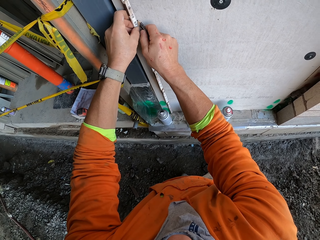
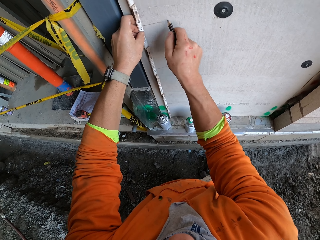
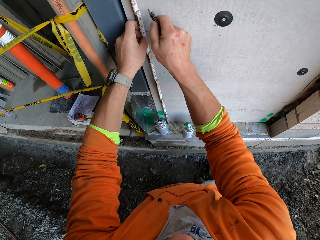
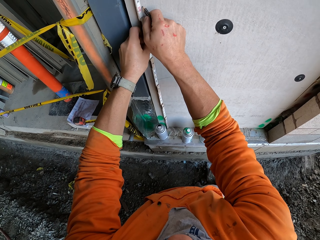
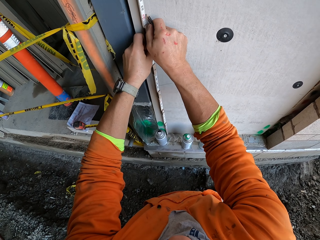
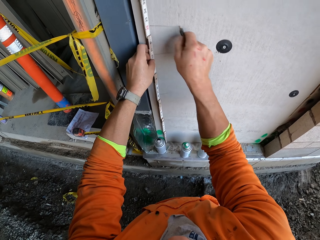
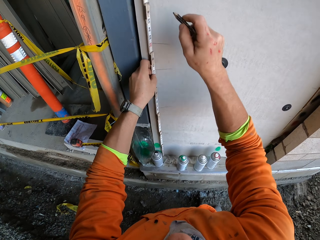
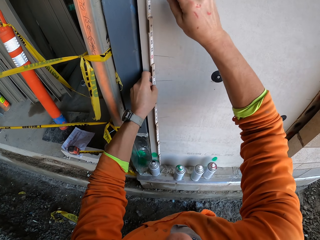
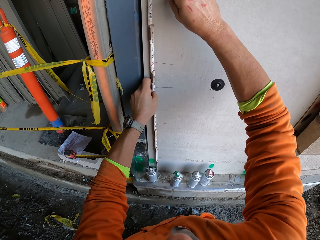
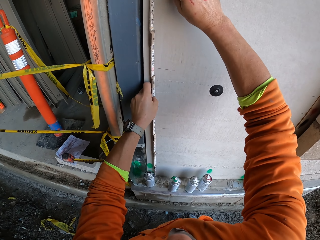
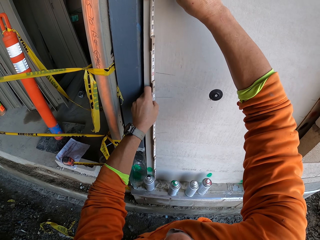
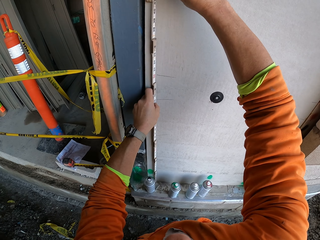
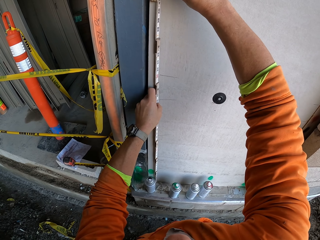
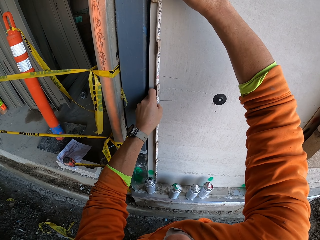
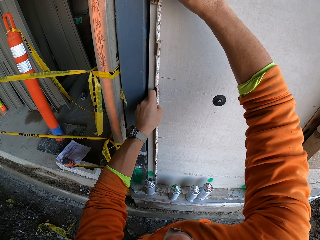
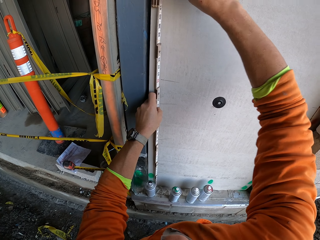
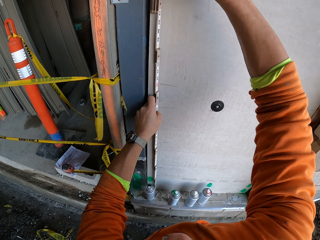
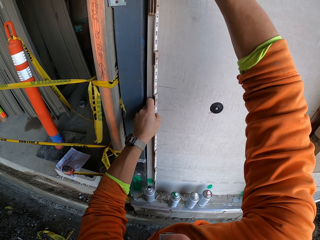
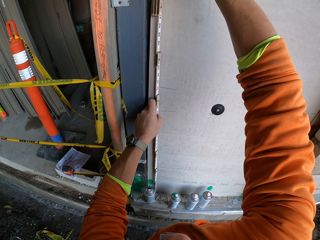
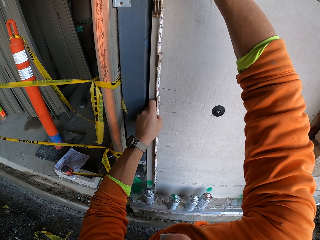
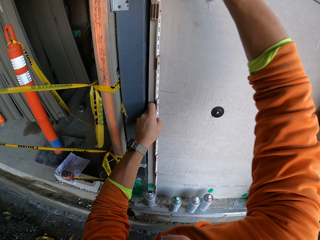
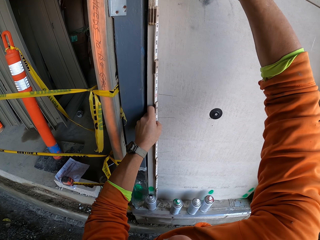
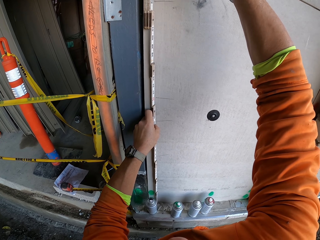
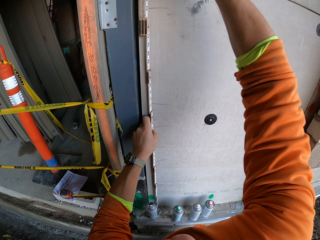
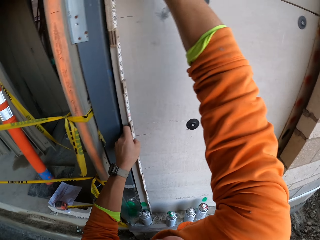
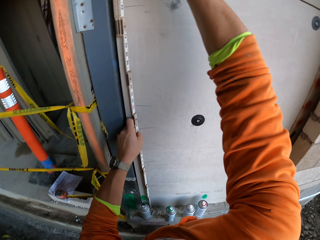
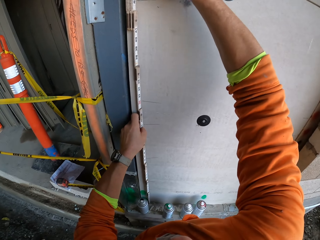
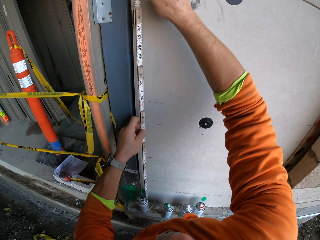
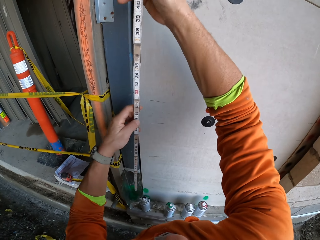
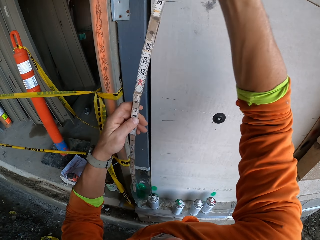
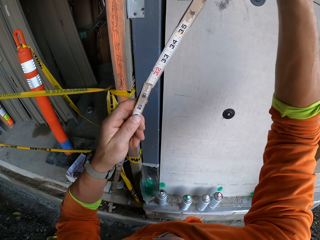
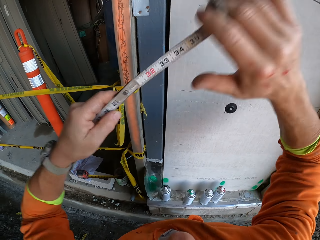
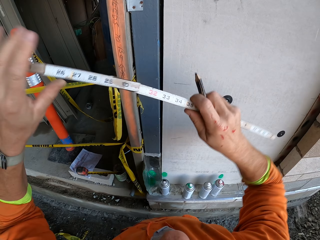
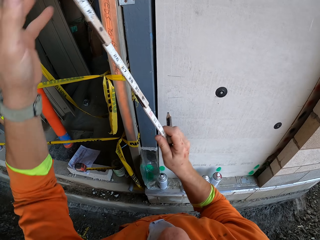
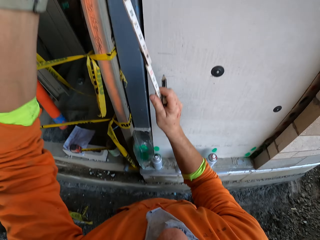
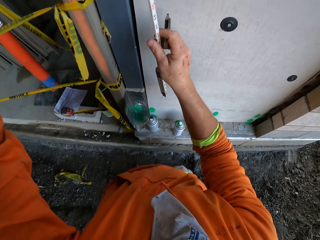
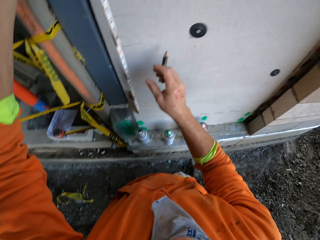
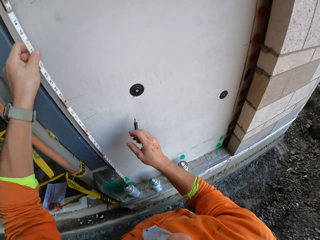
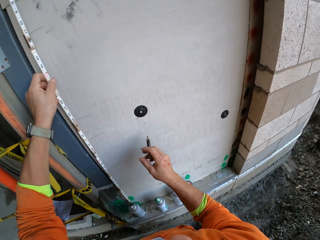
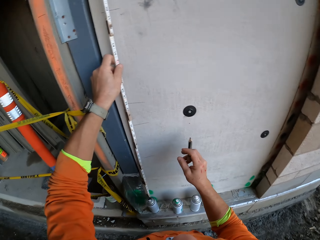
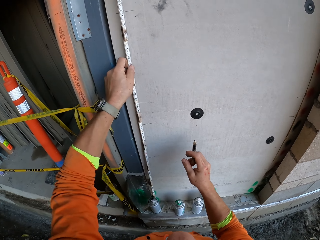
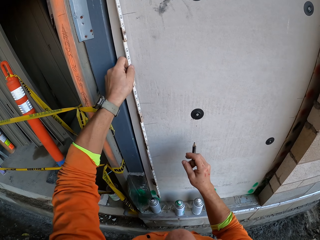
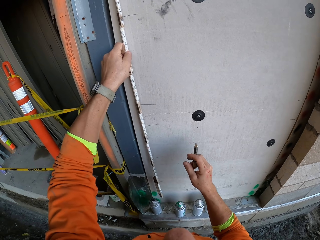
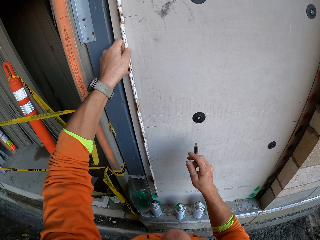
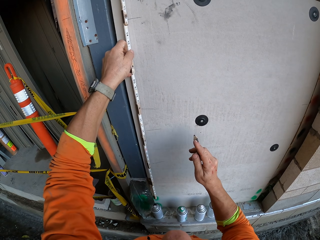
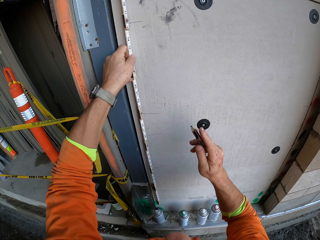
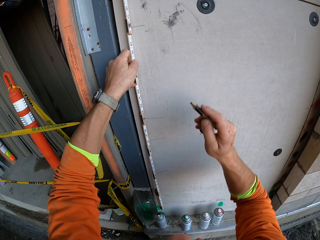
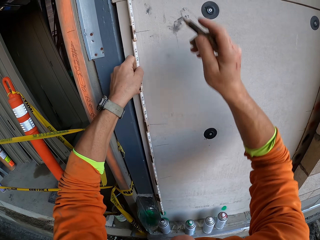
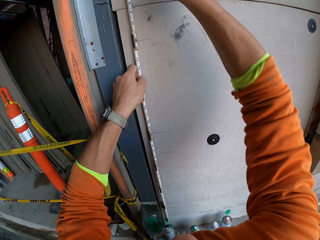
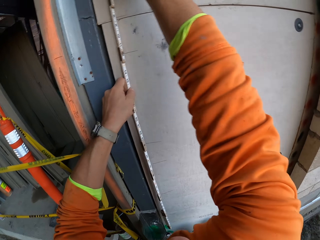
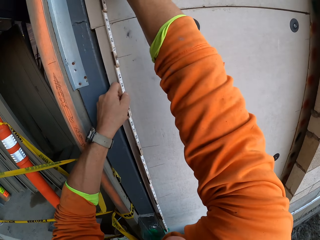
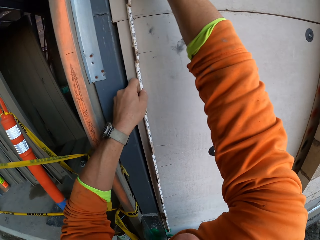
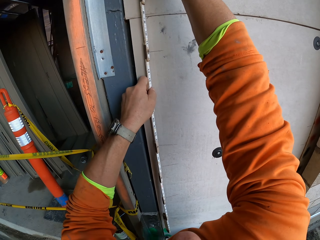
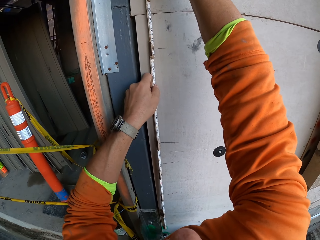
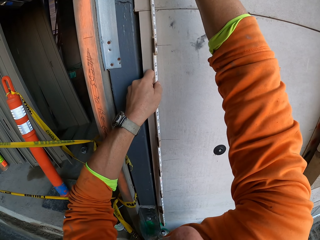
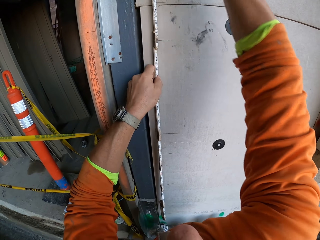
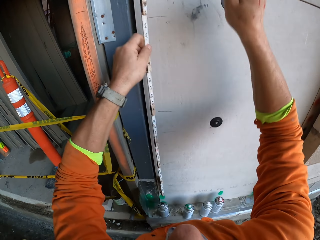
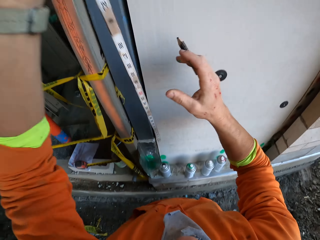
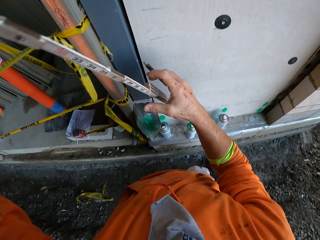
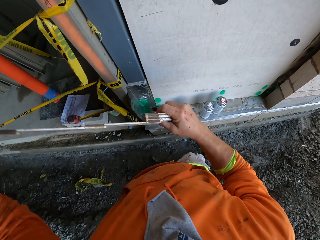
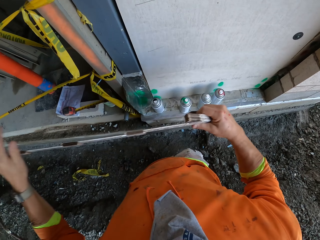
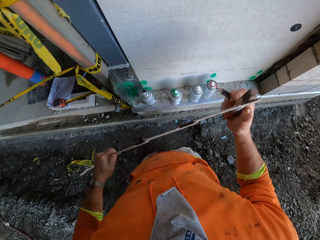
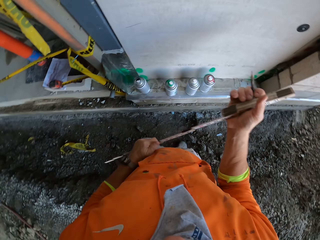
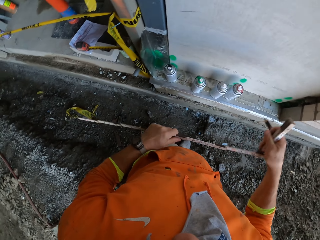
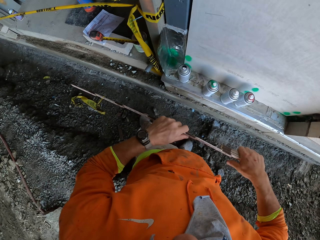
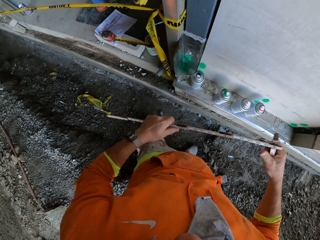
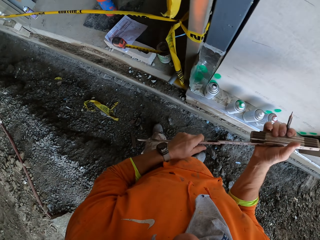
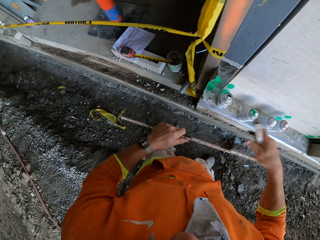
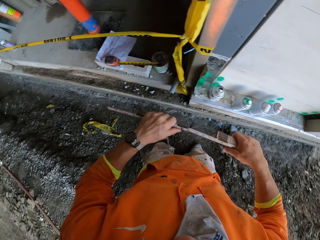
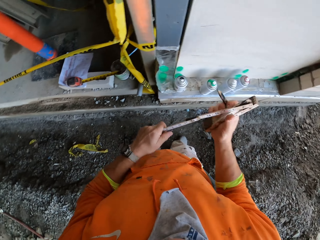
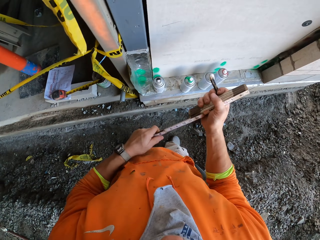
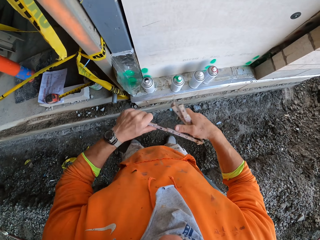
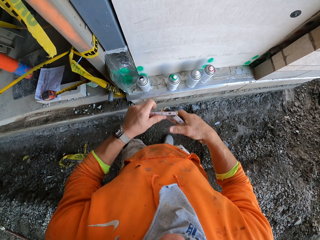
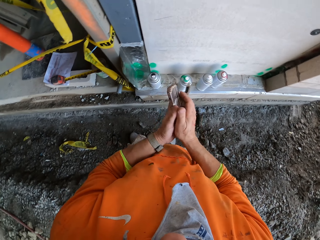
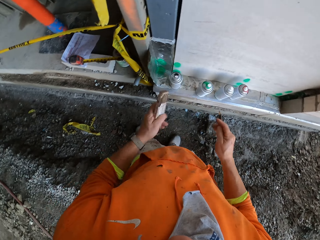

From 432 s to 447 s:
The camera wearer turns the tape upside down. They place the tape on the wall and measure the wall using the tape measure. They swing the right hand and put a mark on the wall using a pencil. They swing the right hand, hold the tape measure with the right hand, and fold the tape measure with the right hand.

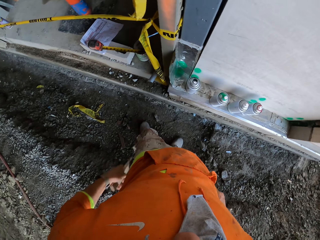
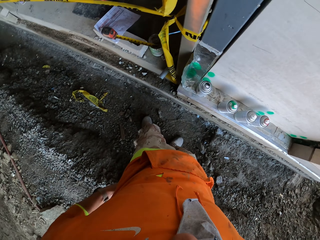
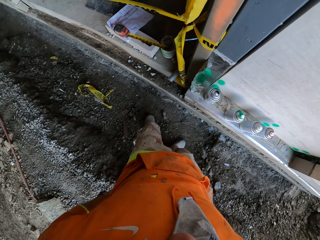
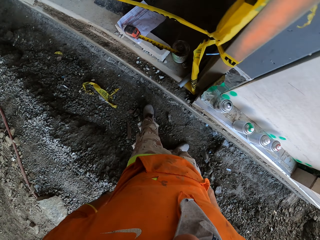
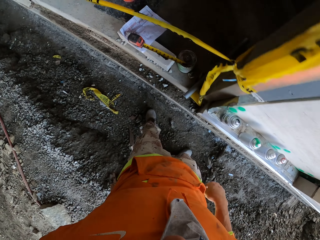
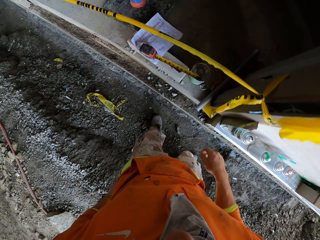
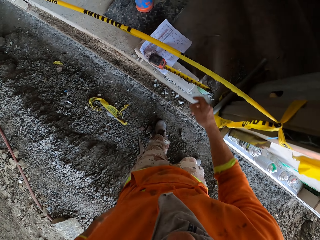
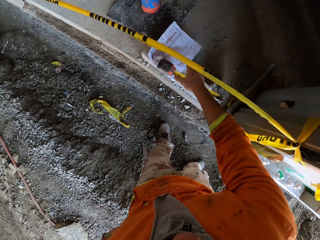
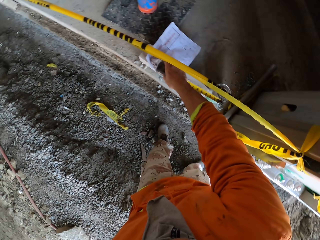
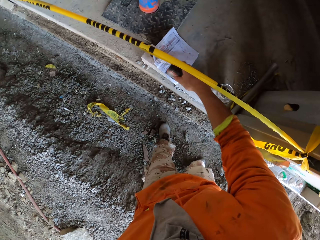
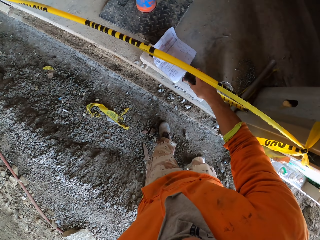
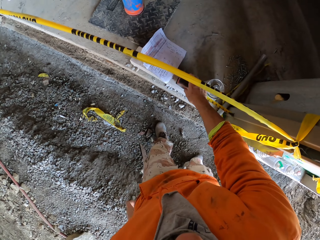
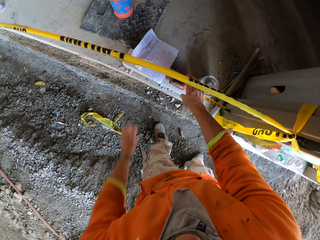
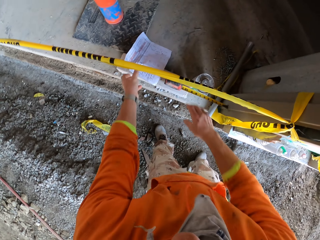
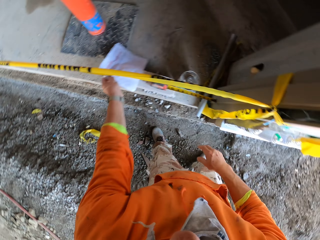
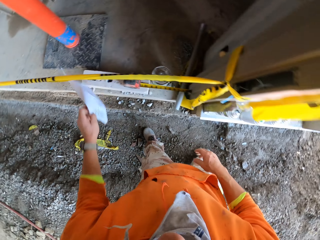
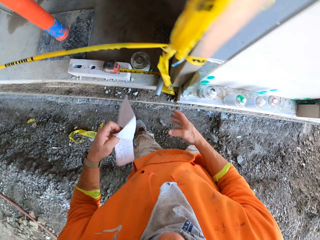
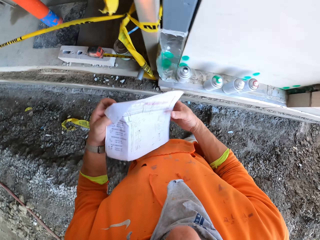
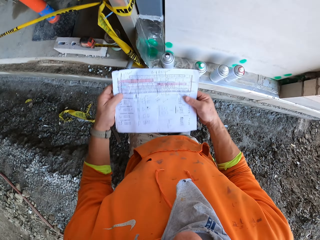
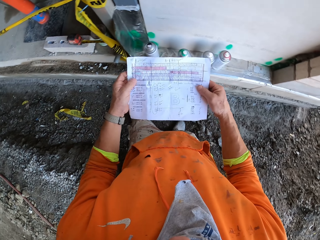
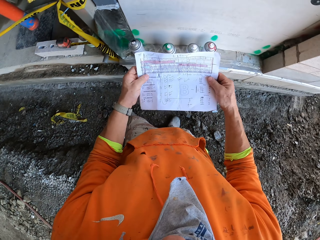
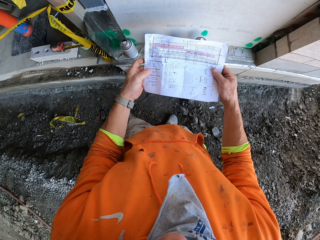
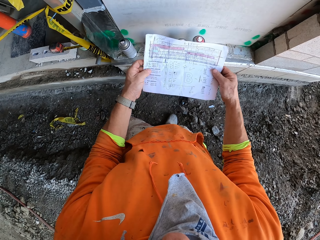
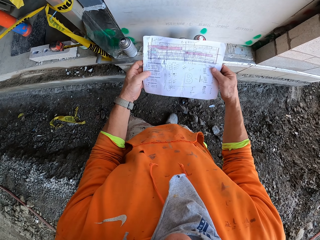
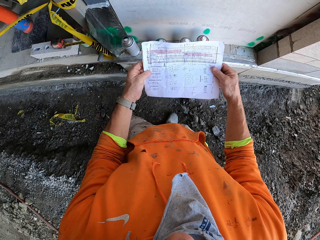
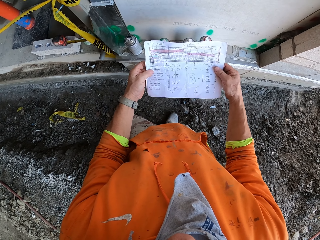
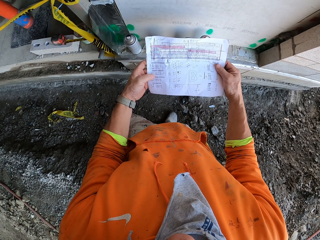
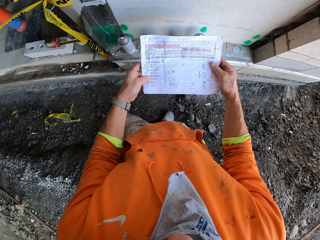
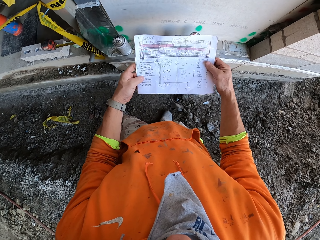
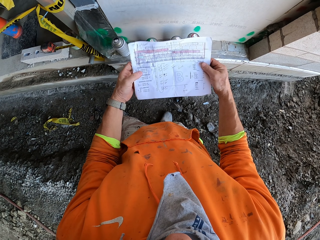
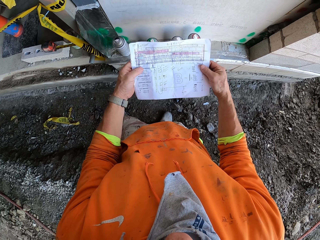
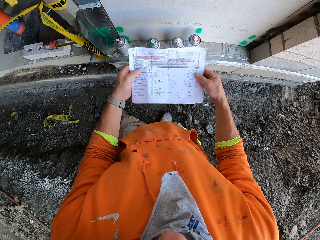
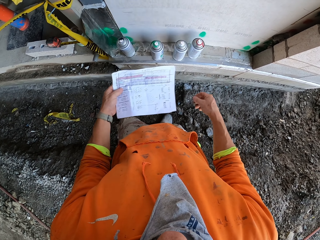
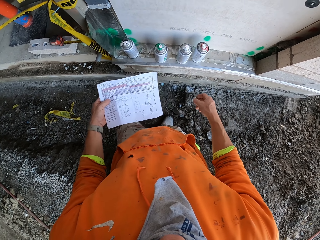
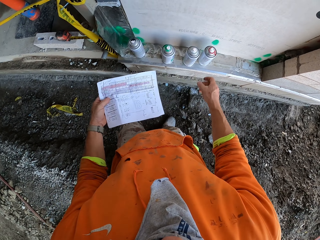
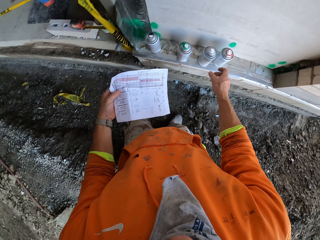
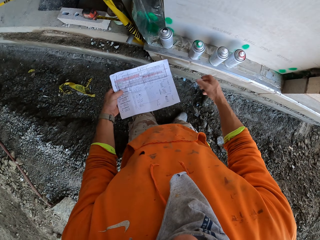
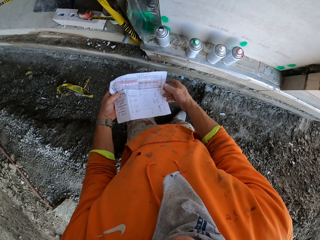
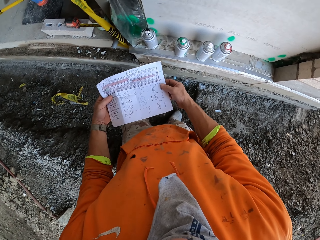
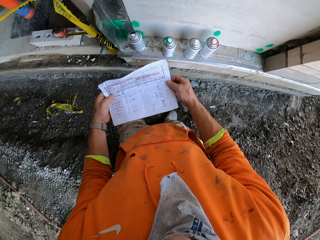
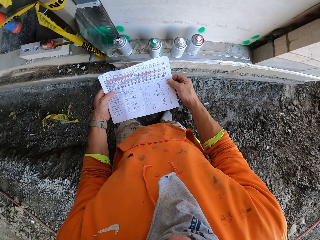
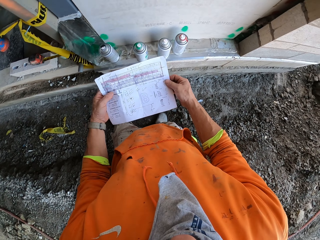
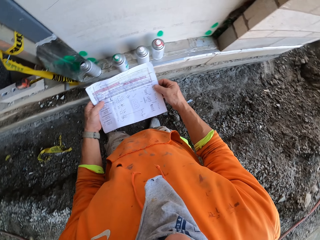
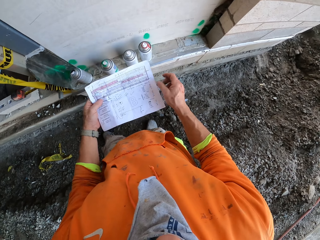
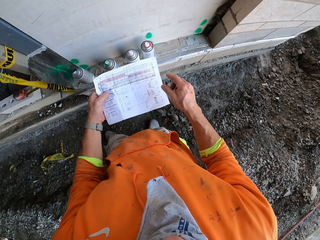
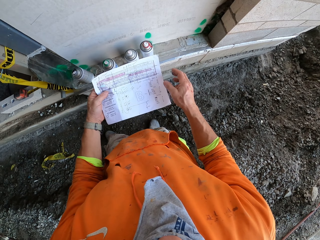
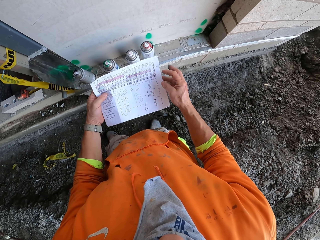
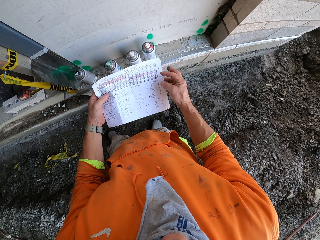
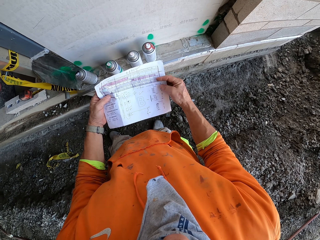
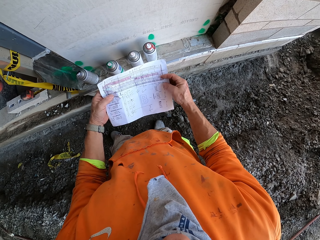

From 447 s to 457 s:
The camera wearer puts the tape measure in the back pocket. They swing the right hand. They pick the tape measure with the right hand. They place the tape measure on the brick. They swing the left hand. They pick a paper with the left hand. They hold the paper with the right hand. They stare at the paper. They stretch the hand. They swing the right hand. They hold the paper with the right hand. They stare at the paper.
